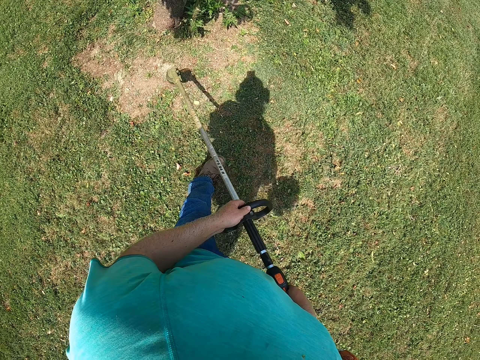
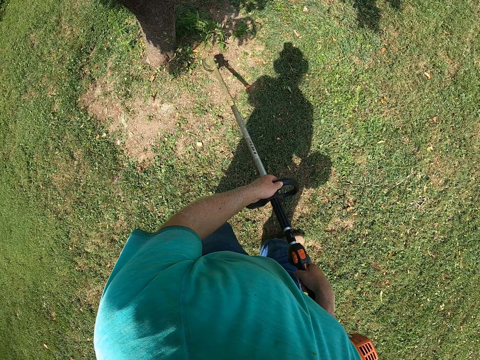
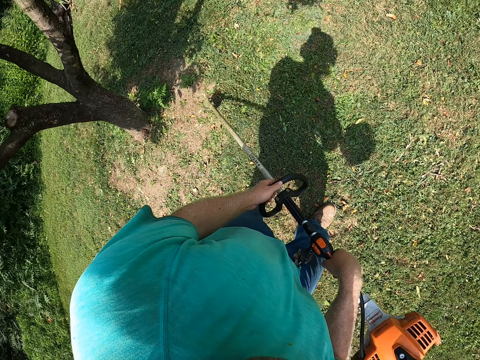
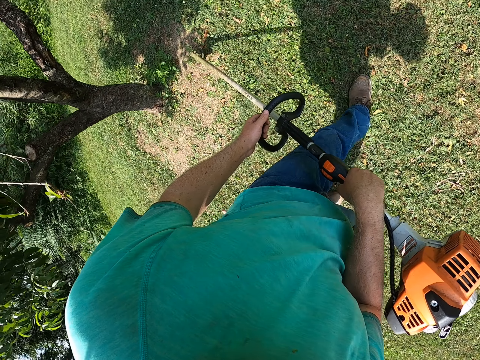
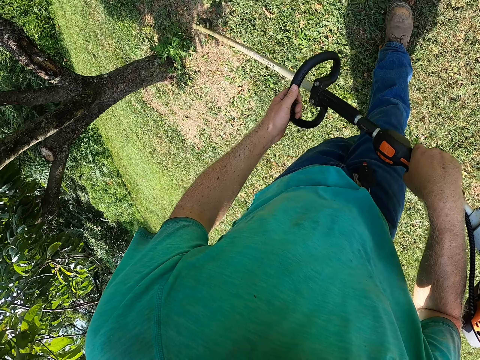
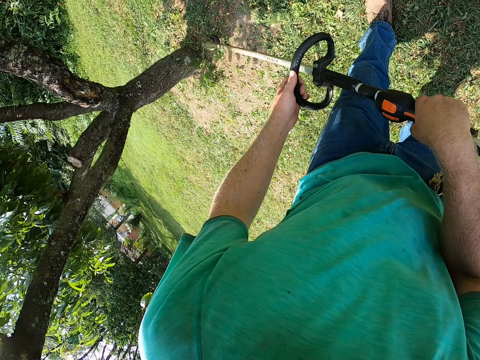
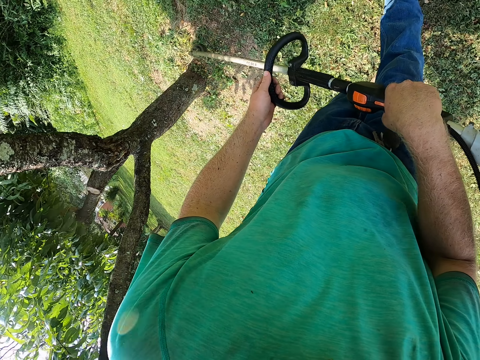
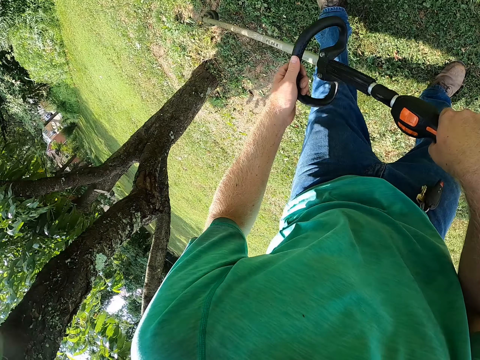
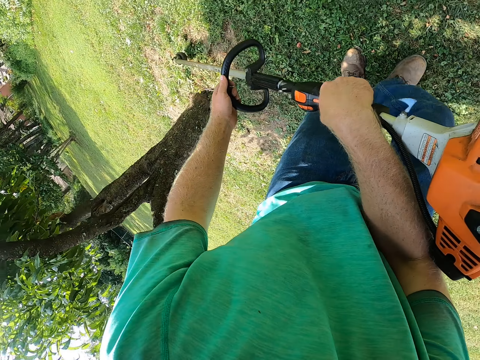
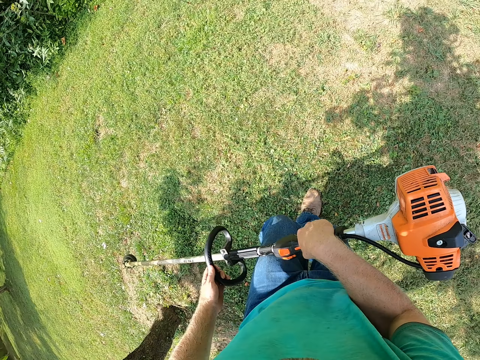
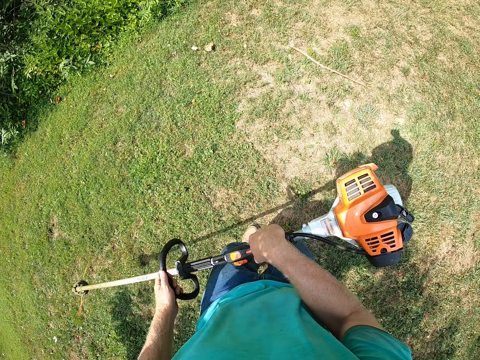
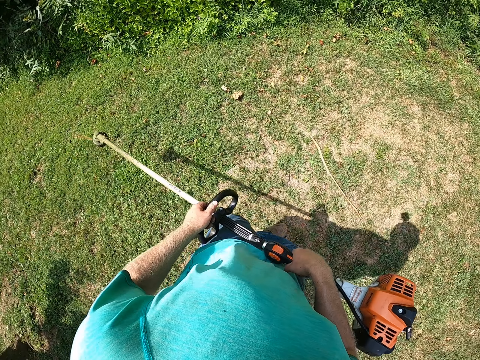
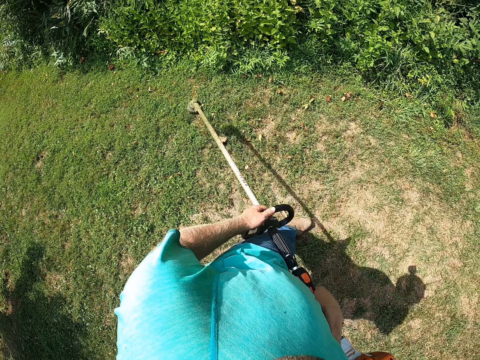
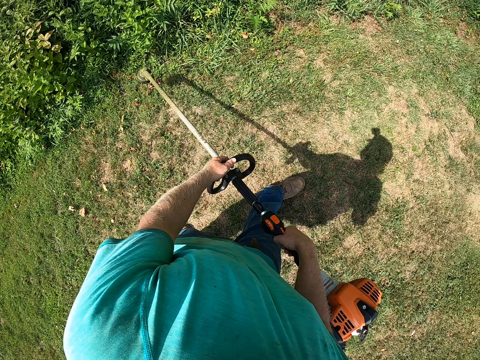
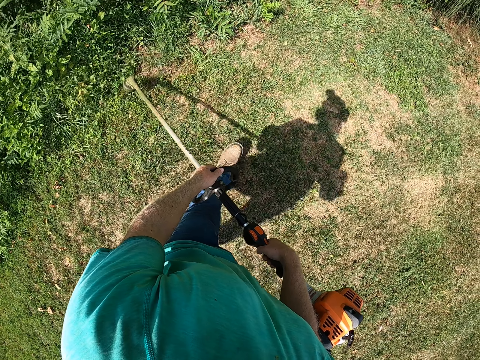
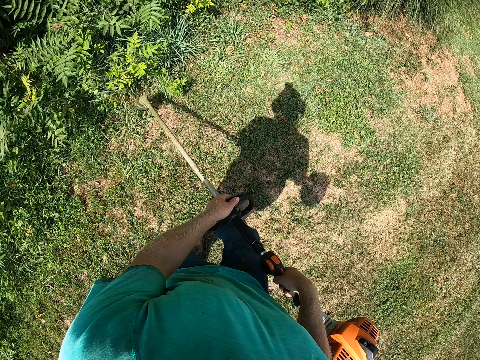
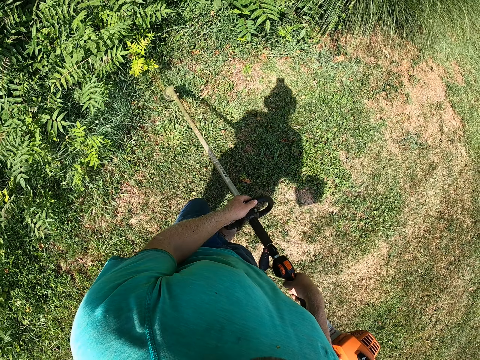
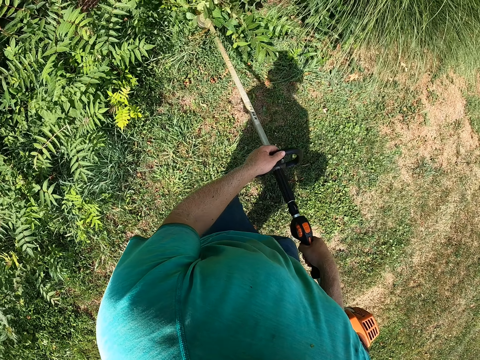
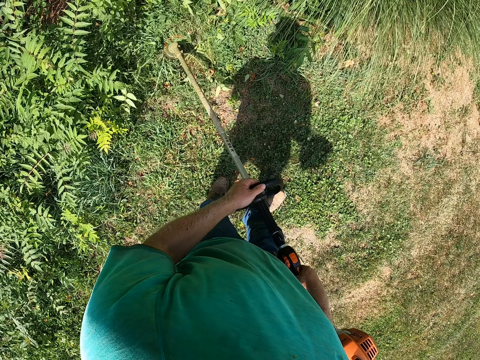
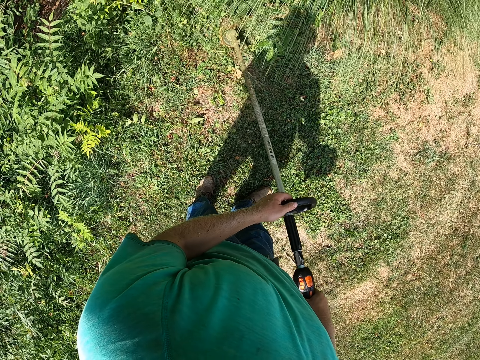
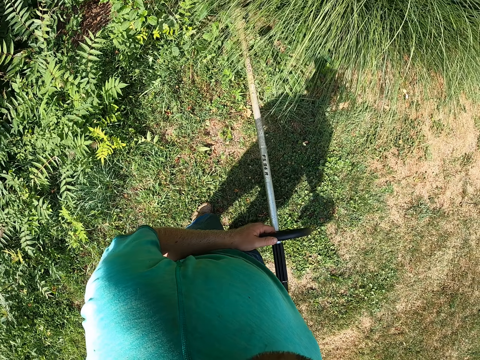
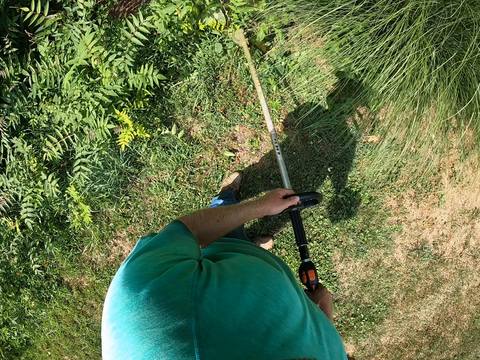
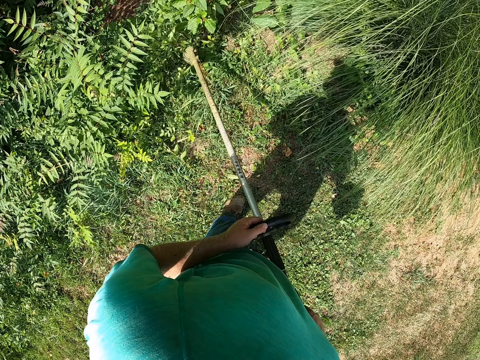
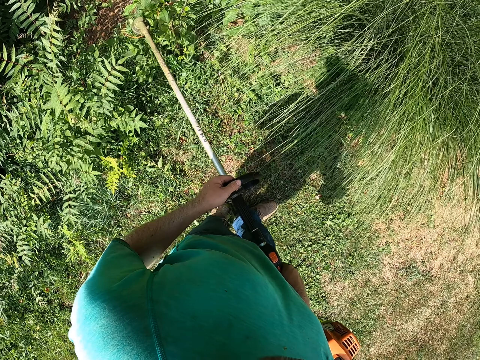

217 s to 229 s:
The camera wearer moves the grass cutter.

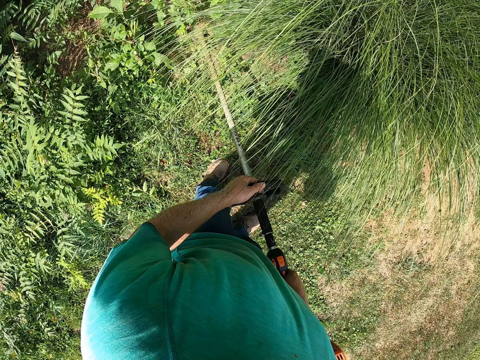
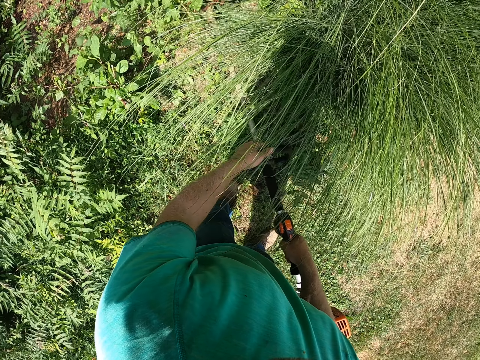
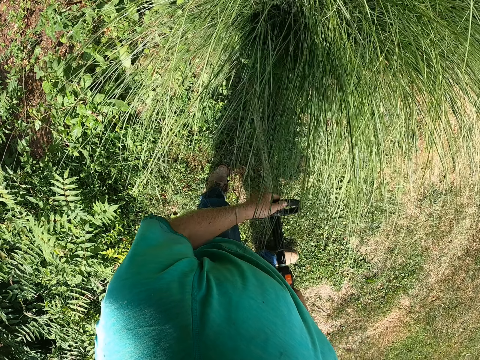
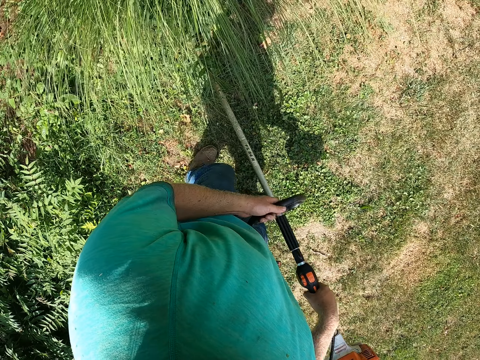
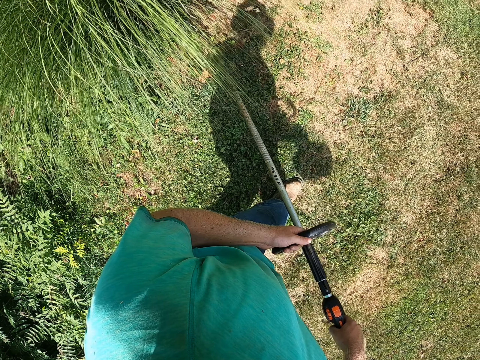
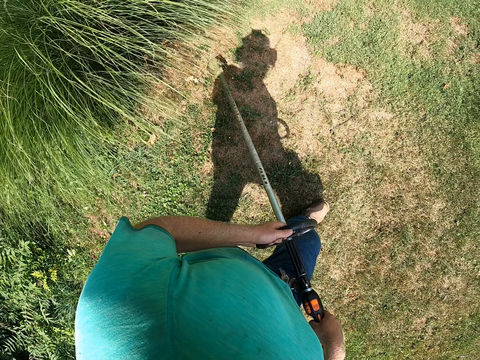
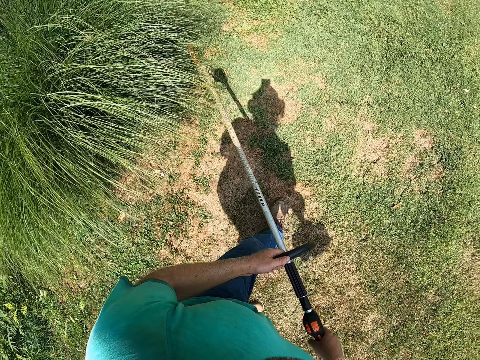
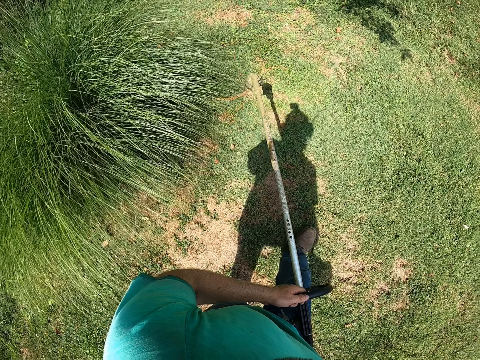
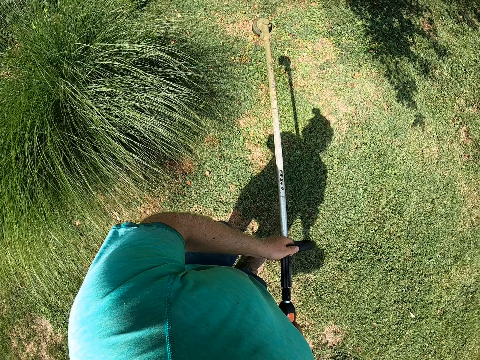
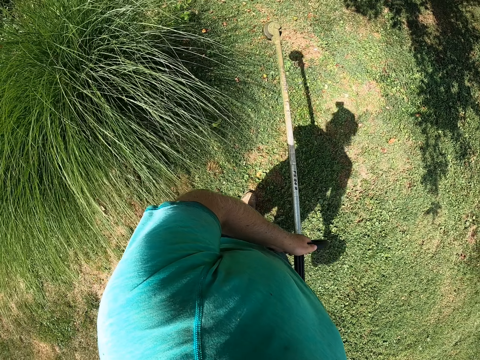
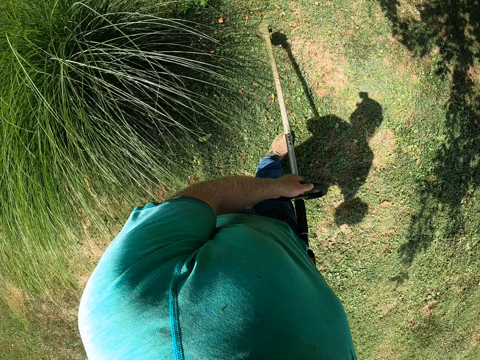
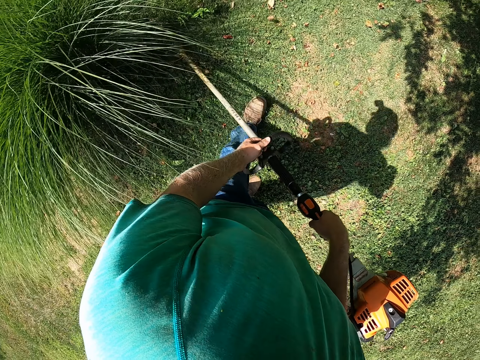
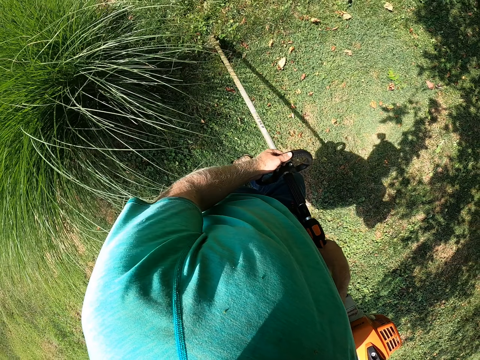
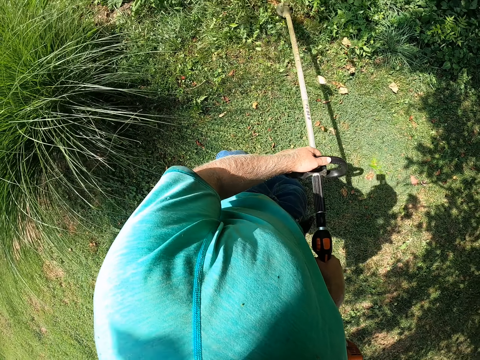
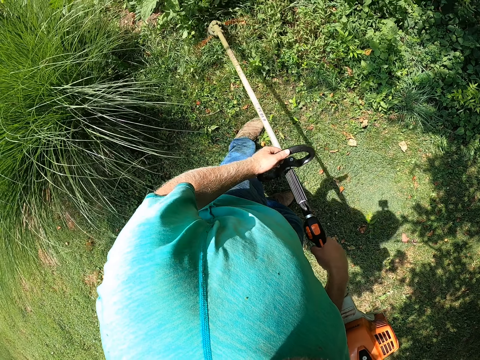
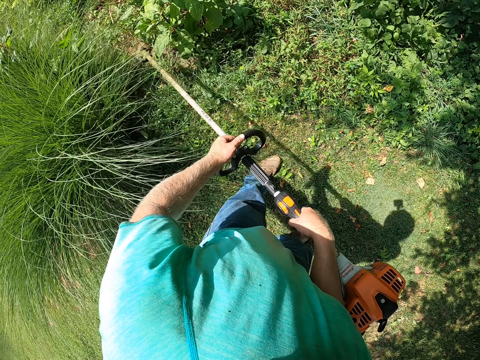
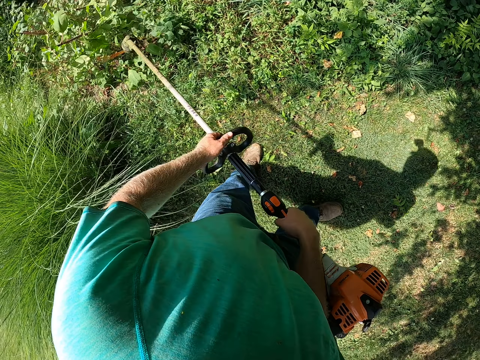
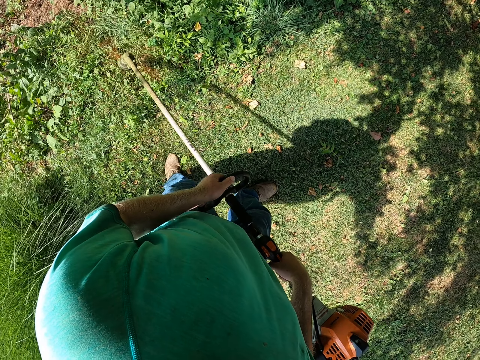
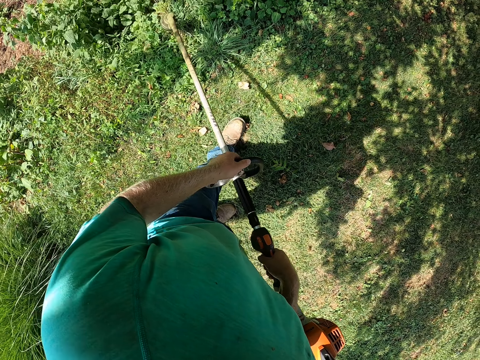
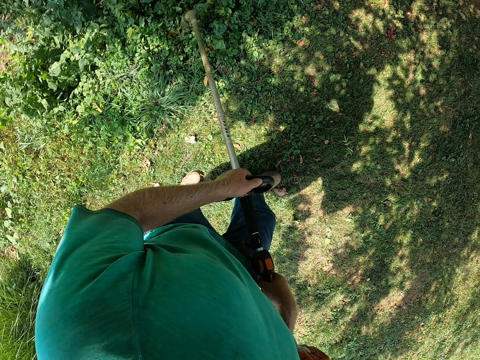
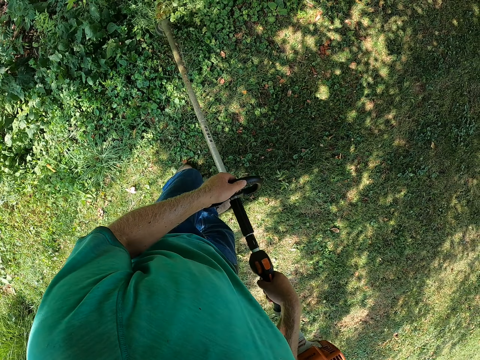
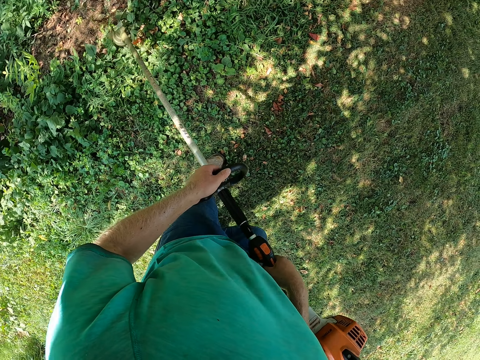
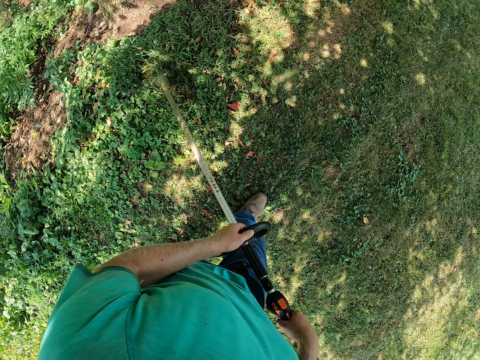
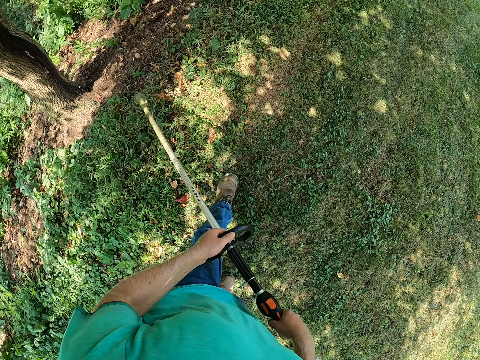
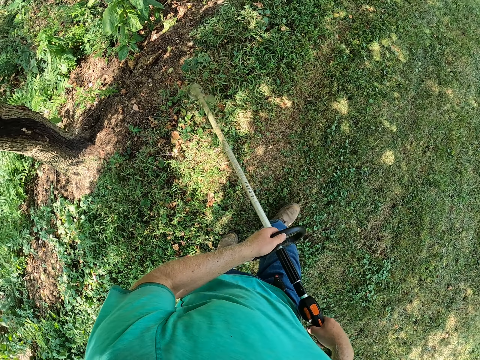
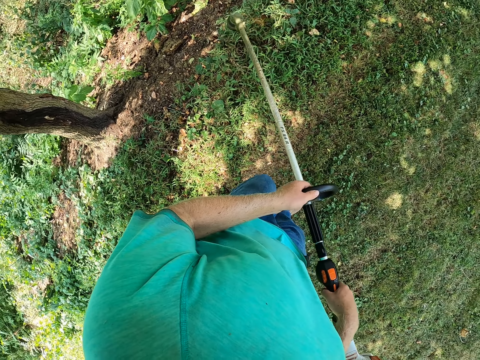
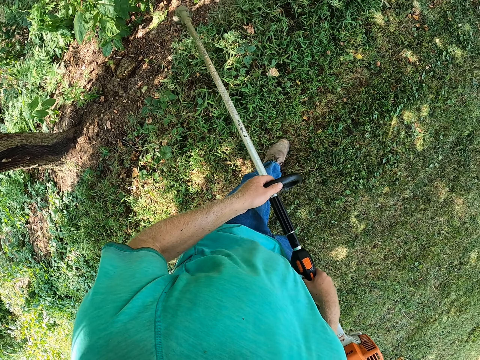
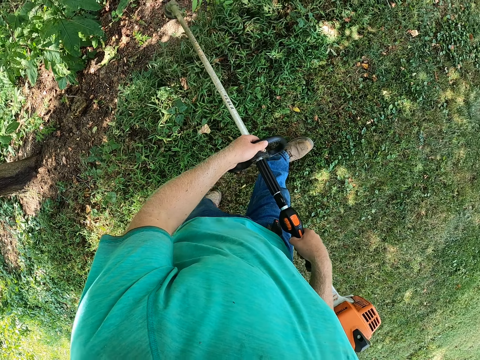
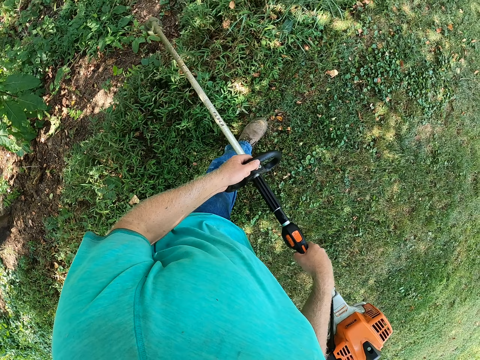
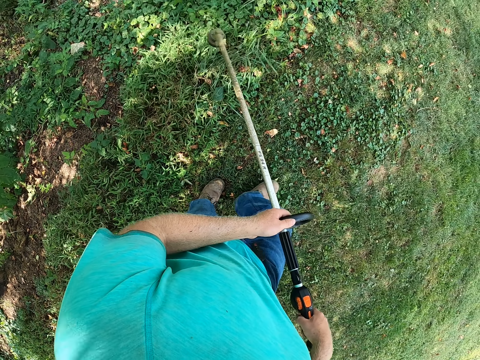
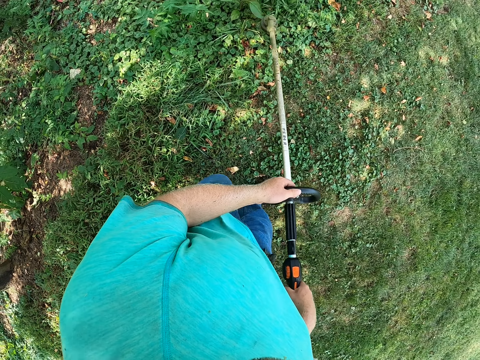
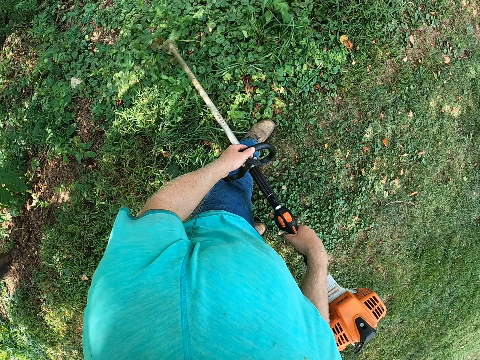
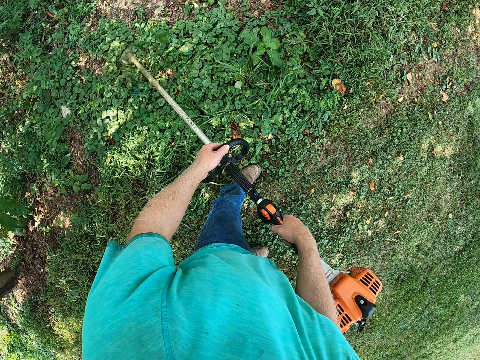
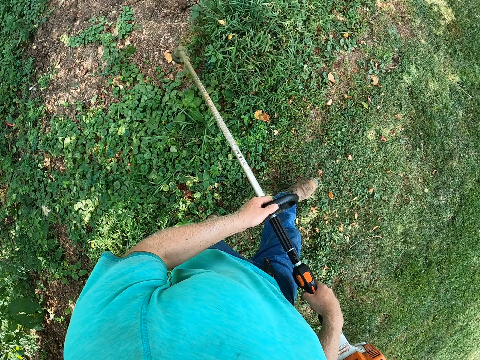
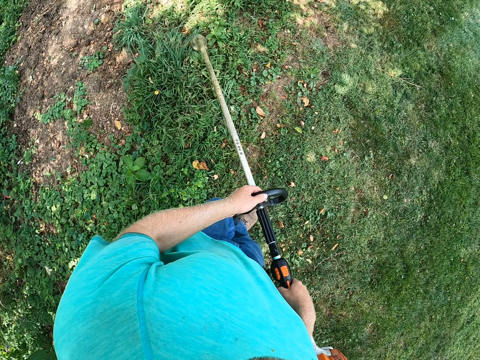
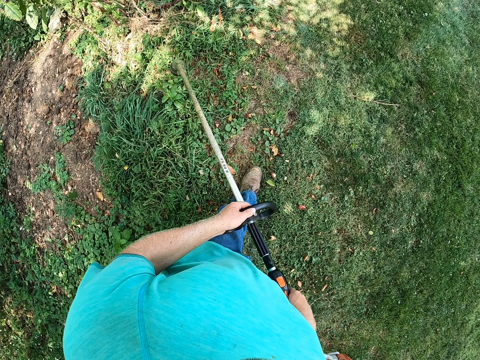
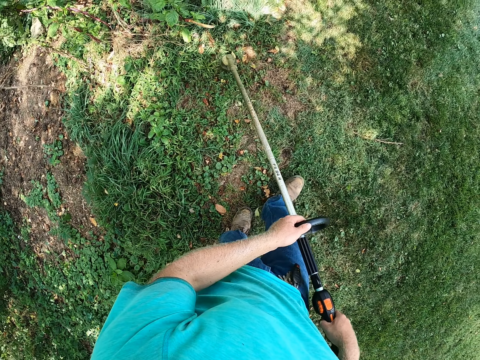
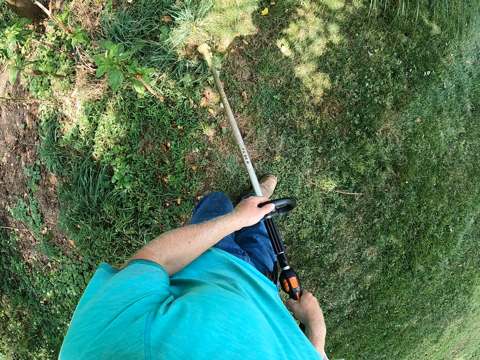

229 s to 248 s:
The camera wearer lifts the grass cutter. They cut the grass.
